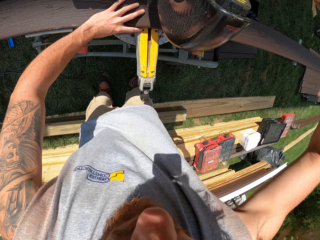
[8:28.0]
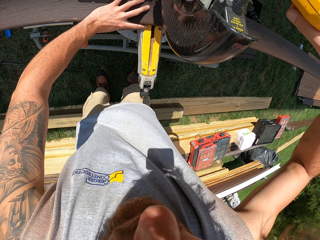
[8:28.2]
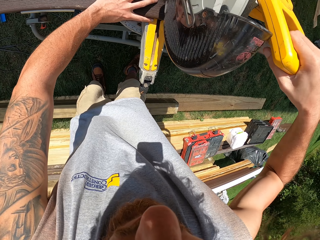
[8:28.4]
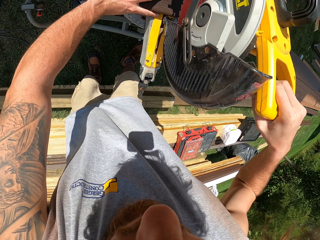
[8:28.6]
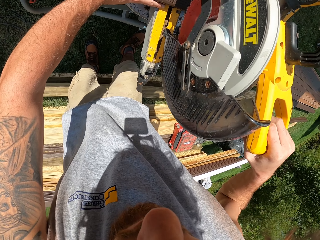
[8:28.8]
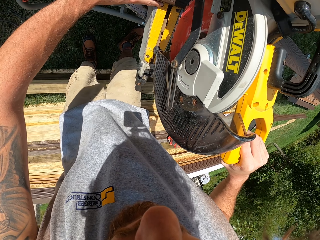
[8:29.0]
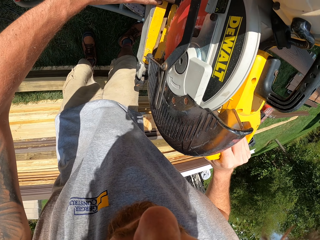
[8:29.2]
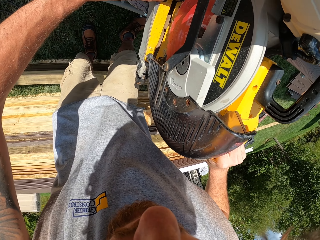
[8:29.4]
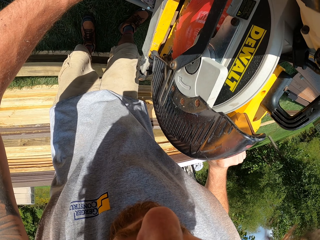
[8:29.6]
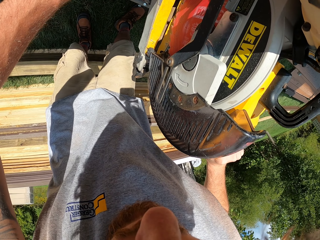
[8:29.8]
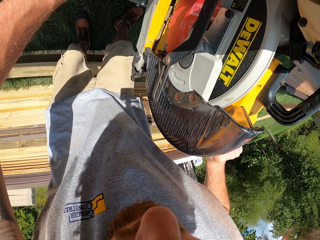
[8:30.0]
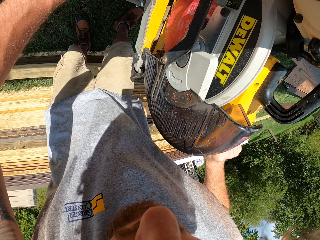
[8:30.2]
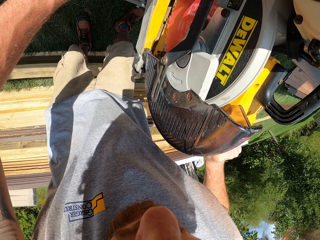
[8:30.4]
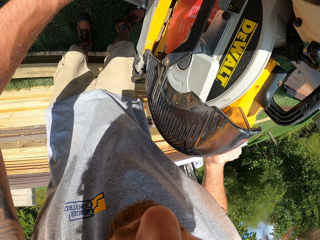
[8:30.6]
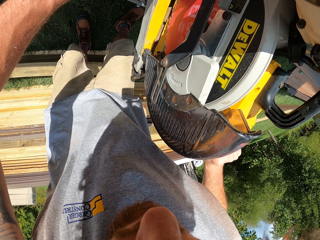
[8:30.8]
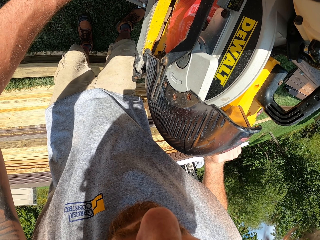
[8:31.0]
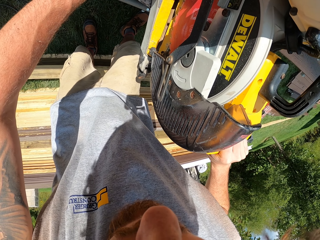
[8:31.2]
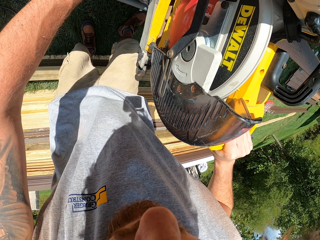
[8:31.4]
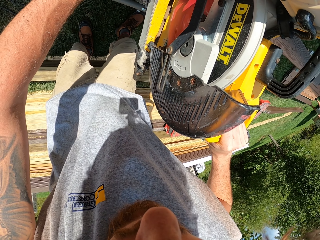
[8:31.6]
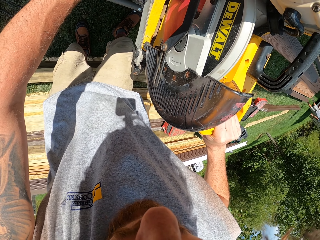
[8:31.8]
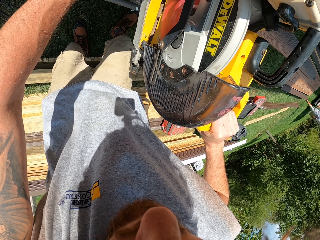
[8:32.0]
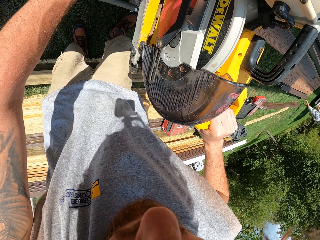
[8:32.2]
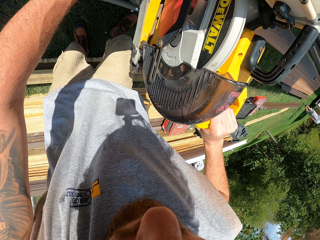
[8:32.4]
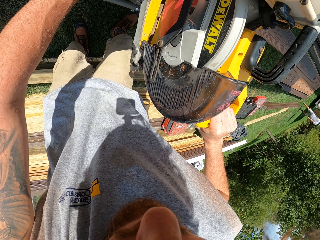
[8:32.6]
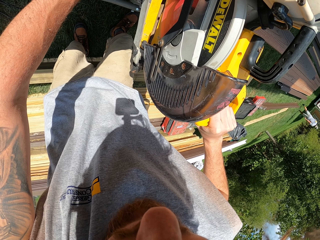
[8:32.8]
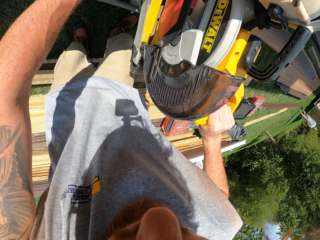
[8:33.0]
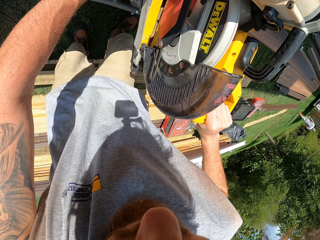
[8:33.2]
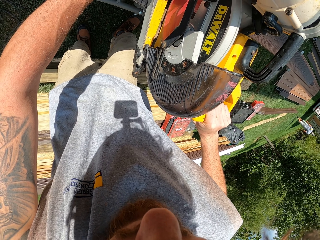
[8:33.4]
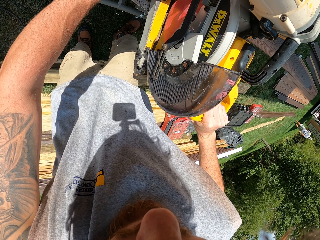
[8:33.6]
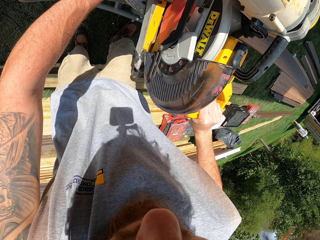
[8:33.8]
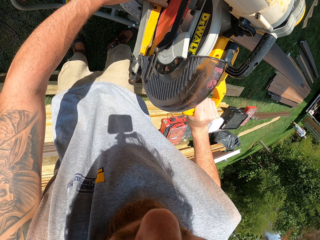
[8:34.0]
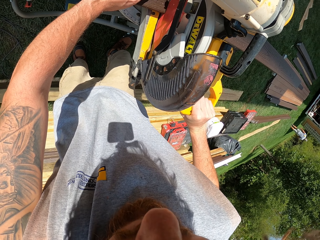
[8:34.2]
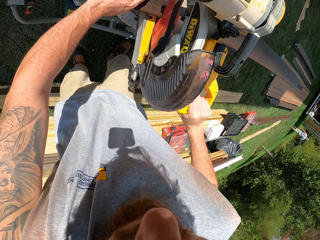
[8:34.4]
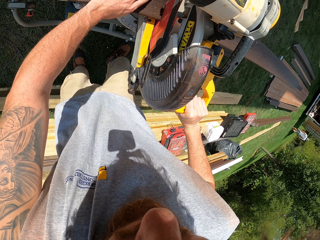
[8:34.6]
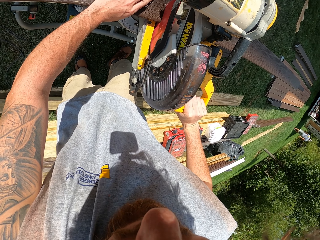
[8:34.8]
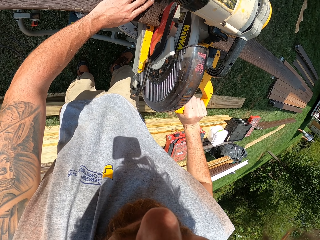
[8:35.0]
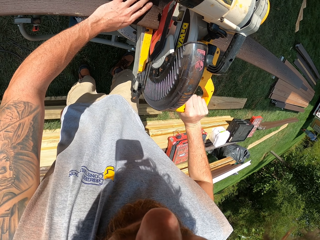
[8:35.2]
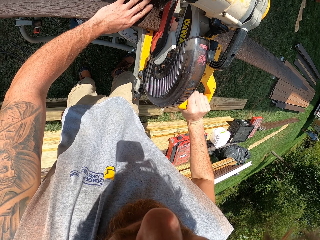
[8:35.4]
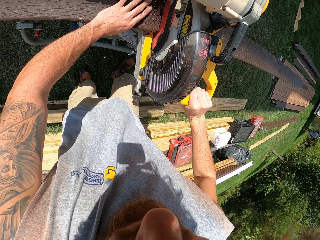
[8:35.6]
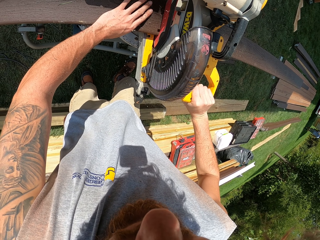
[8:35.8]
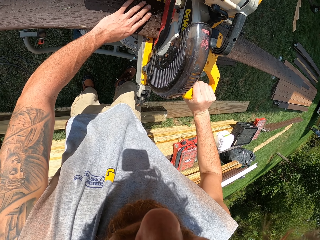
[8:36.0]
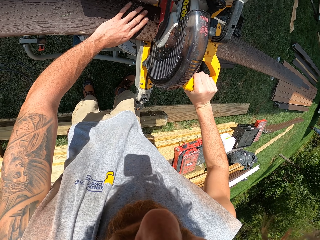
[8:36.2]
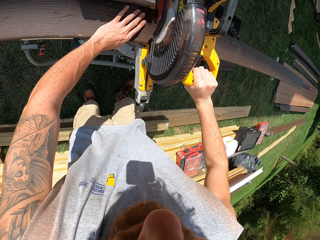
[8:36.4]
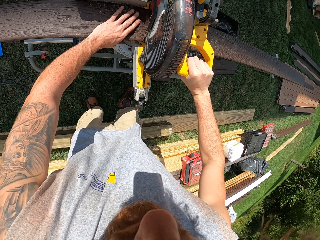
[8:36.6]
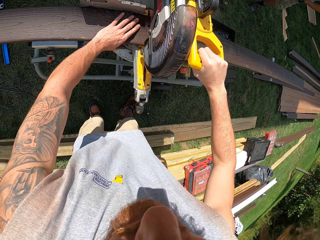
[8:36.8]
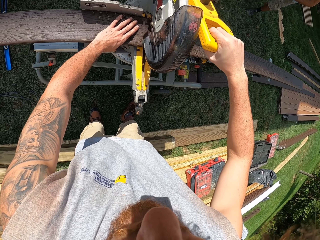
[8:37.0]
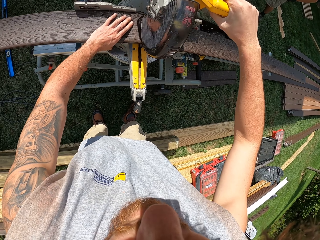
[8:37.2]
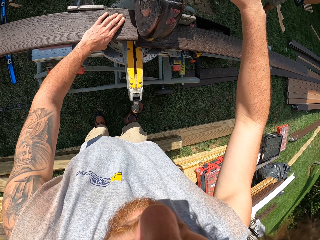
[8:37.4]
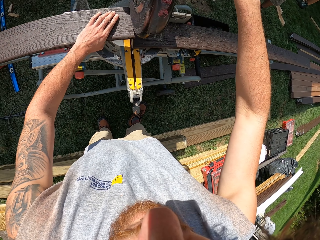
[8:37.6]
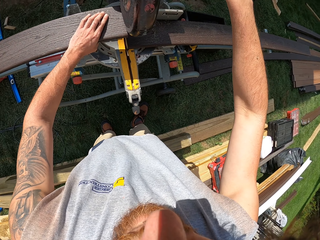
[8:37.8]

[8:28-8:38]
The camera wearer cuts wood with a wood cutter machine.

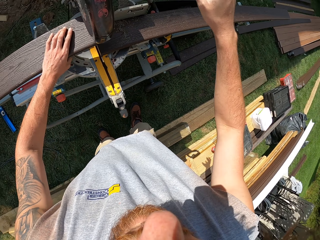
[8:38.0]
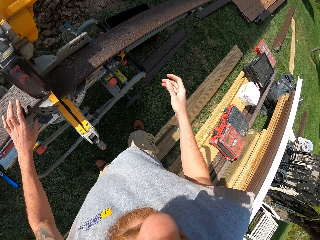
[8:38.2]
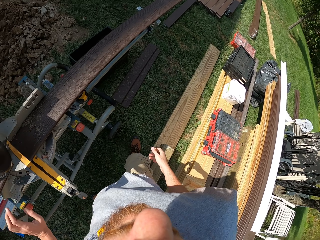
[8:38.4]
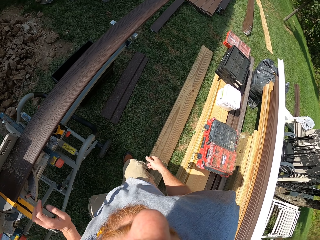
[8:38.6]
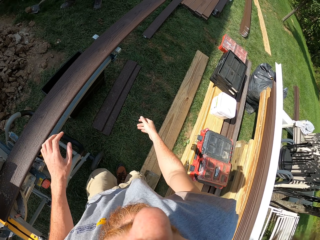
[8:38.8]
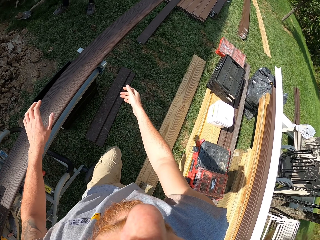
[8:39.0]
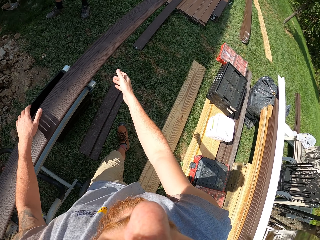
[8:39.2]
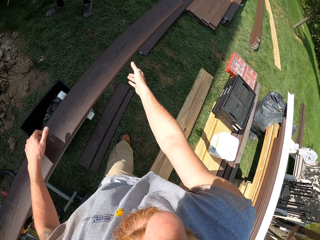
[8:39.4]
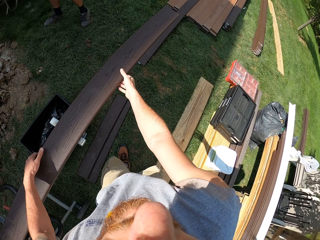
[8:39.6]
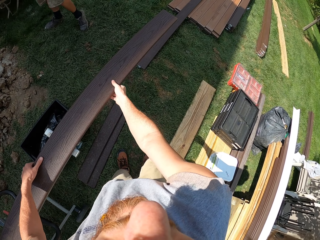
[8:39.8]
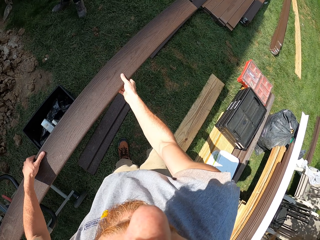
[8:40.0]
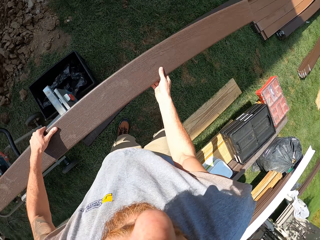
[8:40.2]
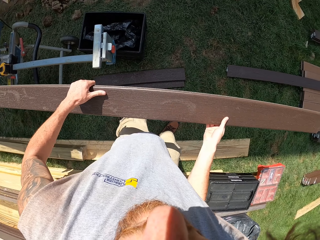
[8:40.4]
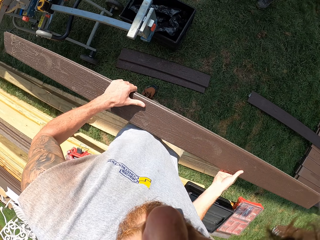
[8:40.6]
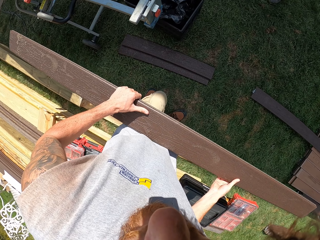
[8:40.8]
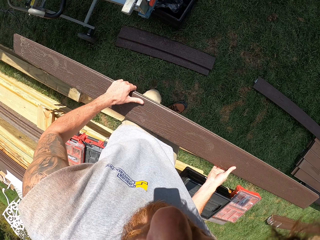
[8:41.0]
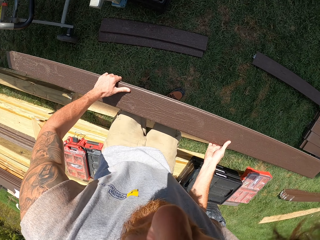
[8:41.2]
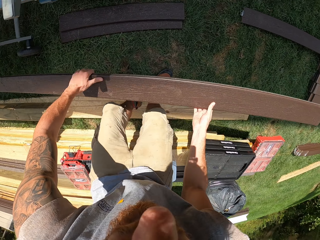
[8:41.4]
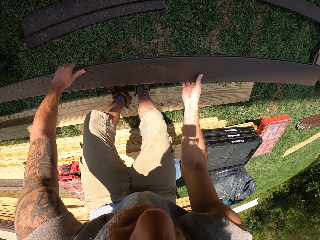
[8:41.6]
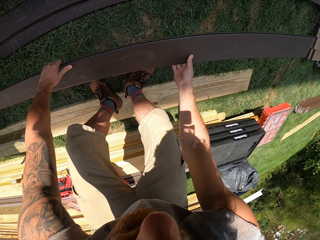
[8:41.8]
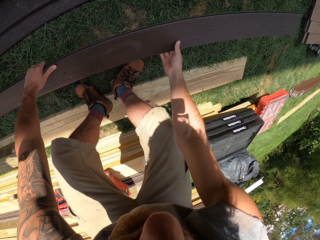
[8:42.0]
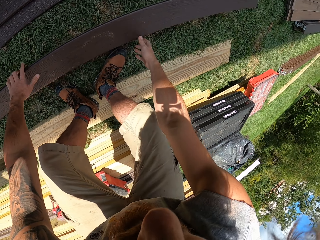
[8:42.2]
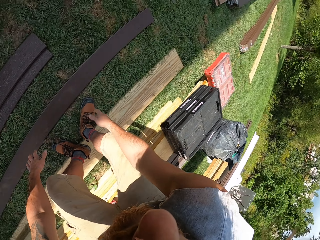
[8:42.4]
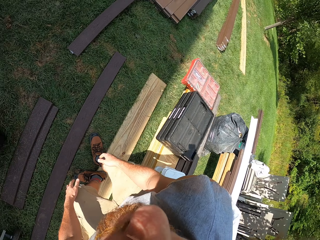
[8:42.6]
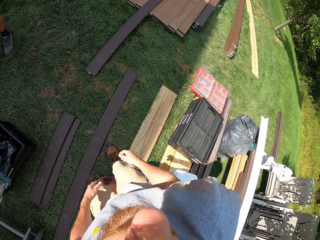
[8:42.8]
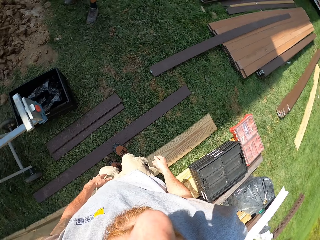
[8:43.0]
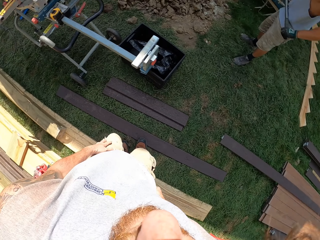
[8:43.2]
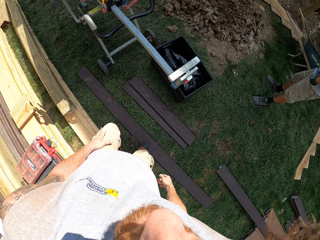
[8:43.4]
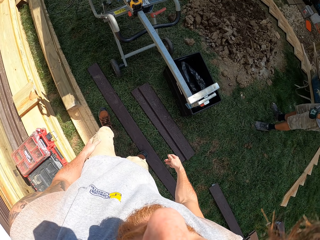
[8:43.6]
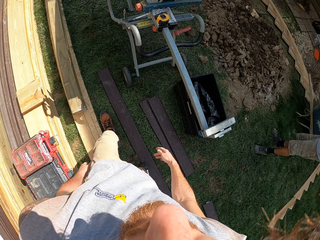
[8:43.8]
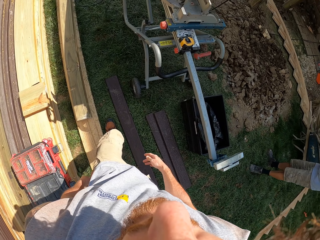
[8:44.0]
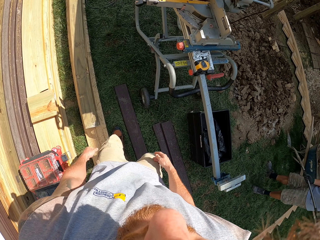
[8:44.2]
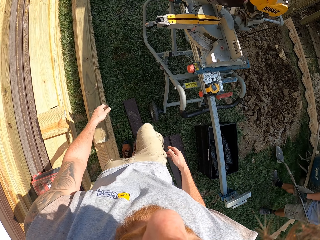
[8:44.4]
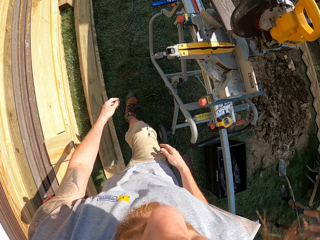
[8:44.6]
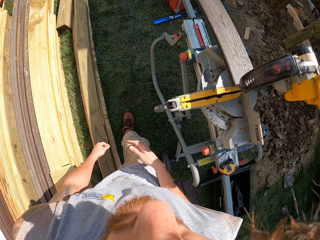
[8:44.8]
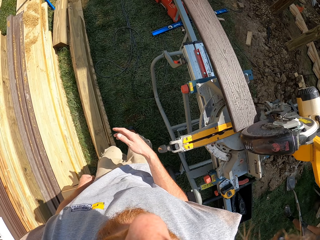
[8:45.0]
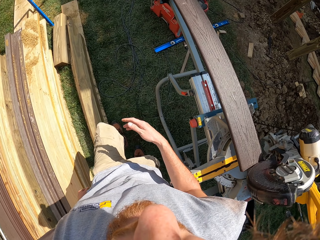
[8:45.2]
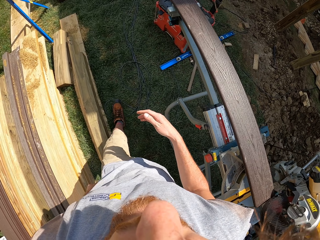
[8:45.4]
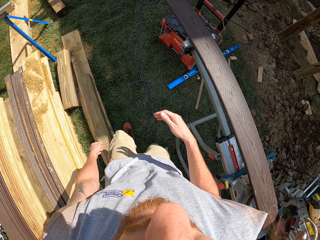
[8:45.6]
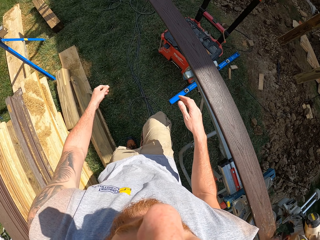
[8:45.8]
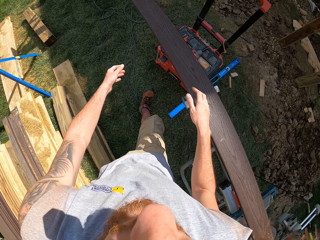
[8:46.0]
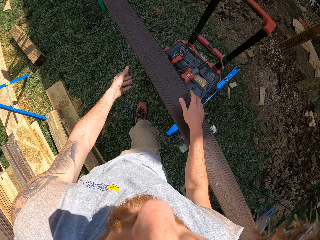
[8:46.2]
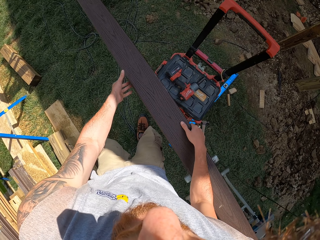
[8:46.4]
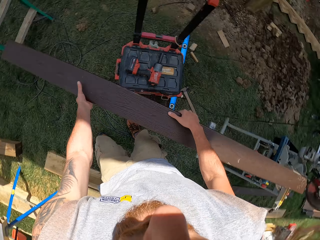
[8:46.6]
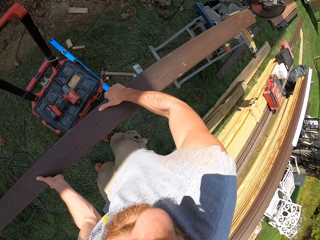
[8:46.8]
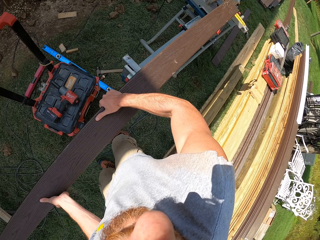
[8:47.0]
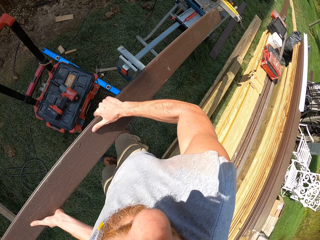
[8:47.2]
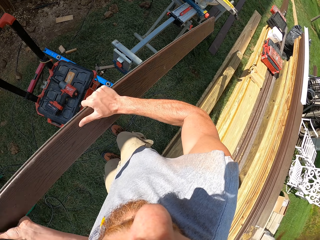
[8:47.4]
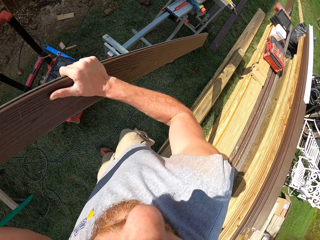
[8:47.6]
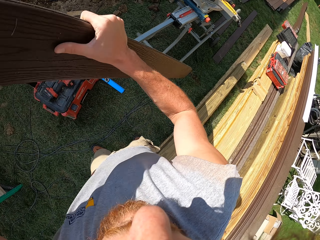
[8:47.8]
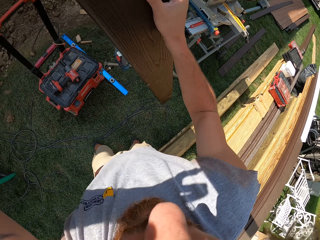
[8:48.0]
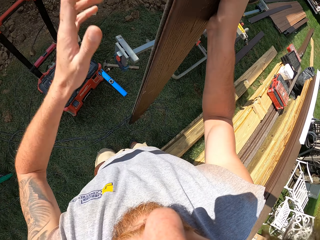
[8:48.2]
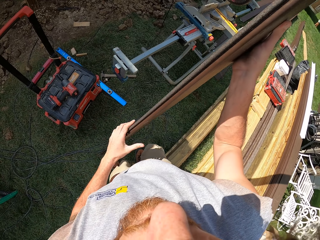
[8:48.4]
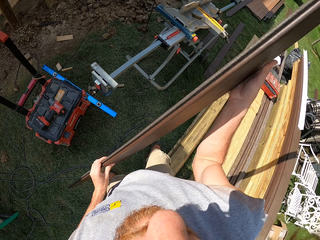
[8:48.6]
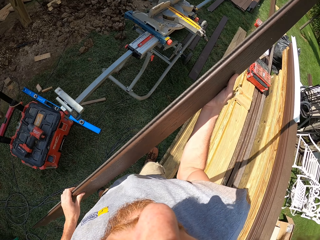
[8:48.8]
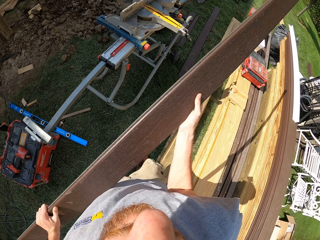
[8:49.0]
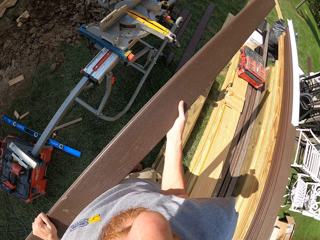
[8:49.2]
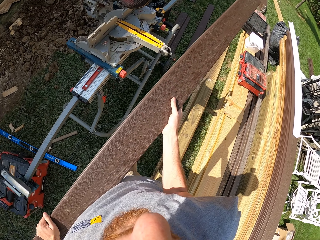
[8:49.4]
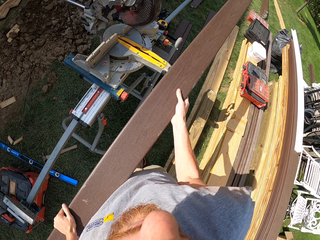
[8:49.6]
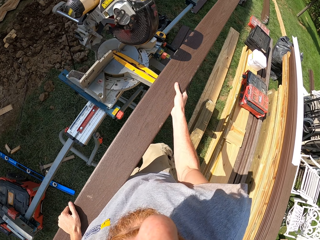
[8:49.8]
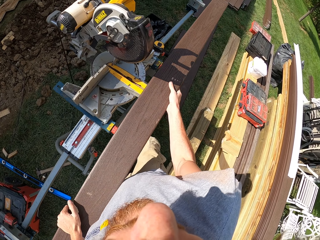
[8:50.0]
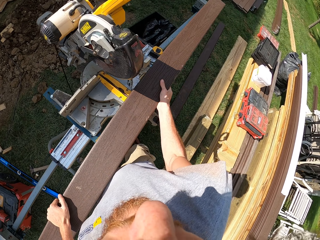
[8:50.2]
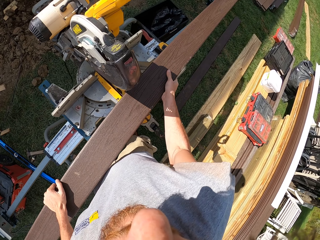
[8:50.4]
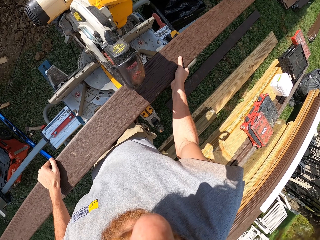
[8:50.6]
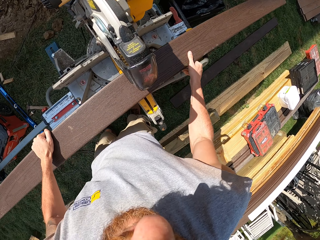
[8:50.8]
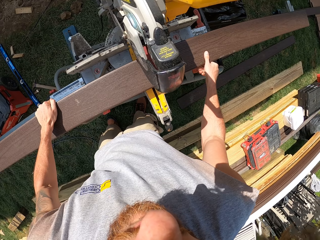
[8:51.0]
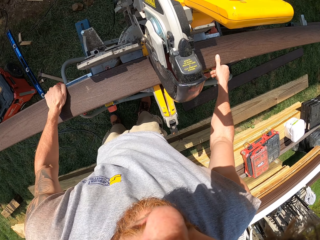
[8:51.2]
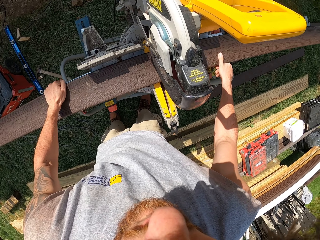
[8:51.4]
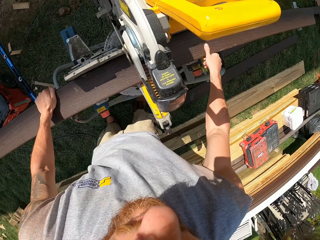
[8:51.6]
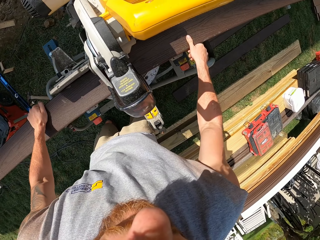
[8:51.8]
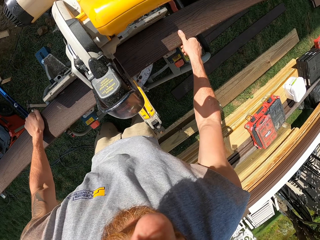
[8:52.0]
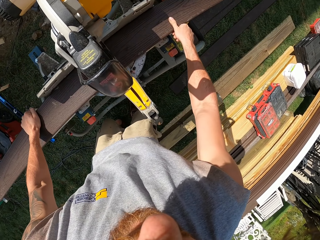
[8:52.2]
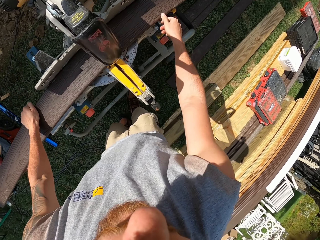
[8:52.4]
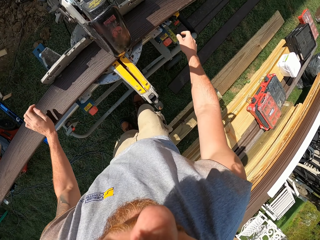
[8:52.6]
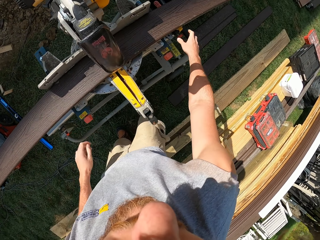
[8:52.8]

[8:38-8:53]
The camera wearer picks wood. They walk around, pick up a piece of timber, and carry the piece of timber. They place down the piece of timber. They walk around. They pick up a piece of timber and carry the piece of timber. They place the piece of timber in the timber cutter.
